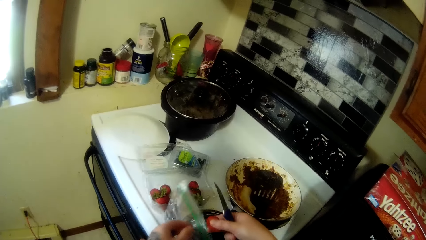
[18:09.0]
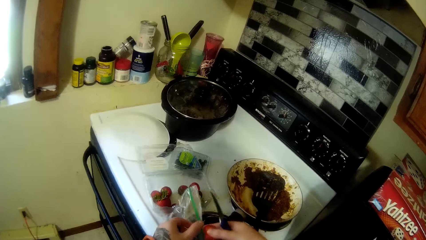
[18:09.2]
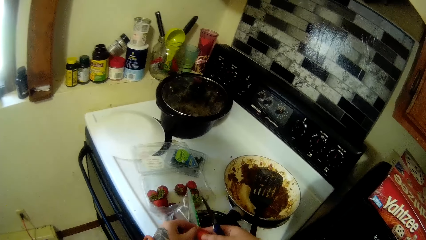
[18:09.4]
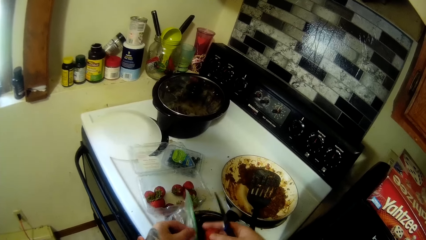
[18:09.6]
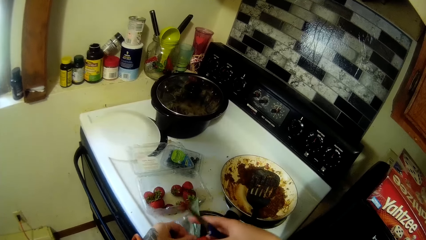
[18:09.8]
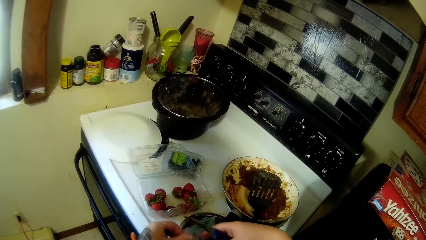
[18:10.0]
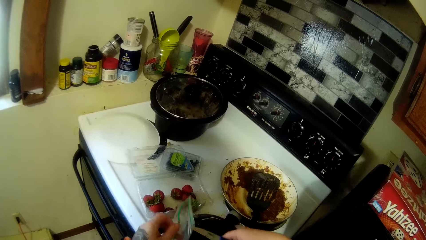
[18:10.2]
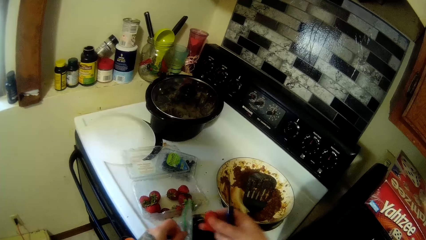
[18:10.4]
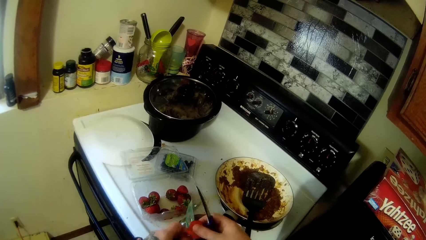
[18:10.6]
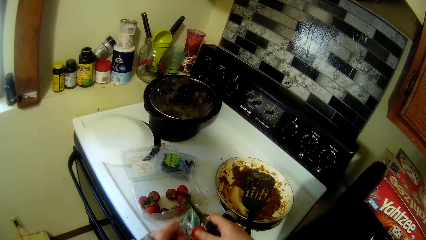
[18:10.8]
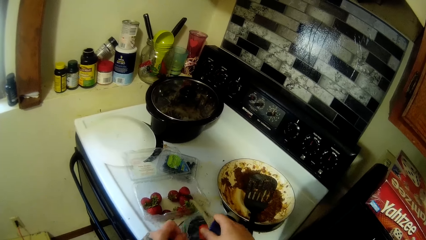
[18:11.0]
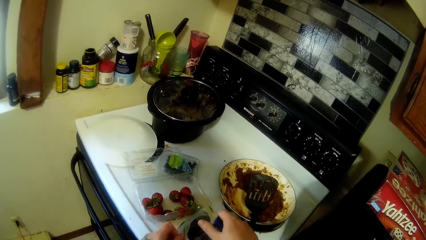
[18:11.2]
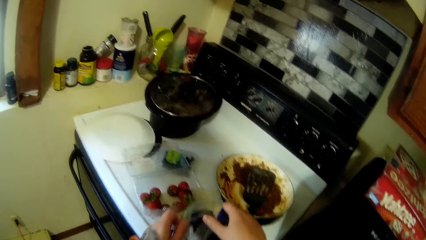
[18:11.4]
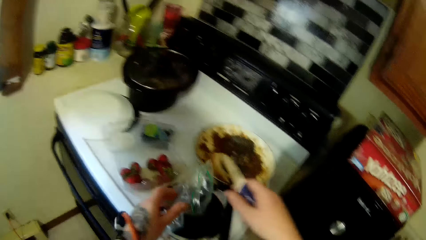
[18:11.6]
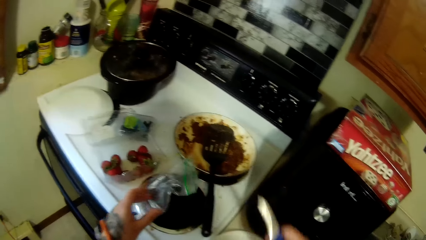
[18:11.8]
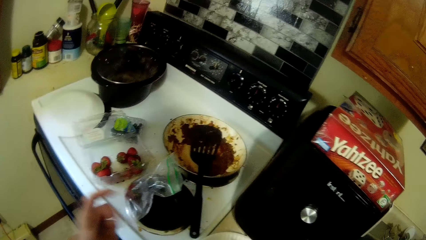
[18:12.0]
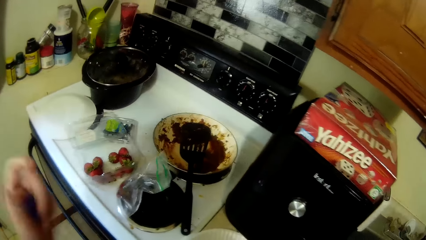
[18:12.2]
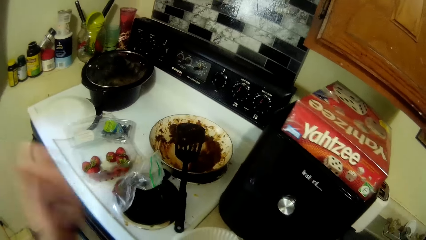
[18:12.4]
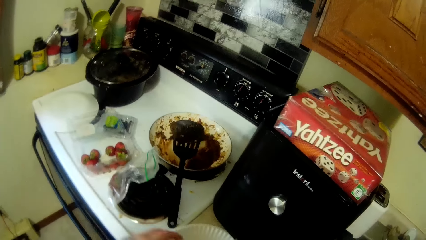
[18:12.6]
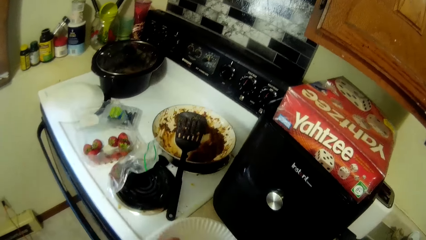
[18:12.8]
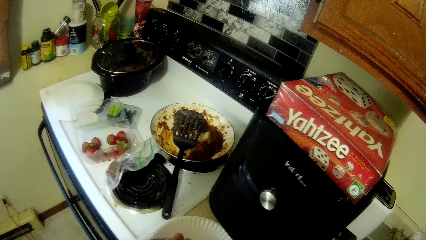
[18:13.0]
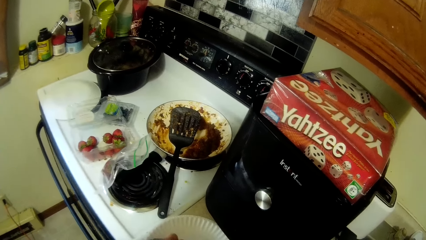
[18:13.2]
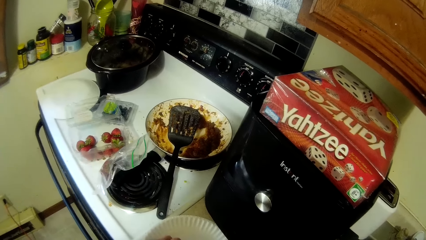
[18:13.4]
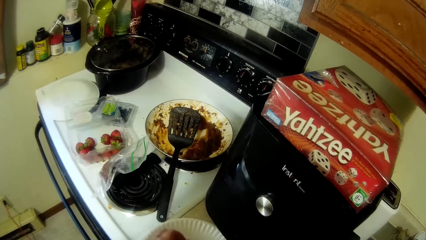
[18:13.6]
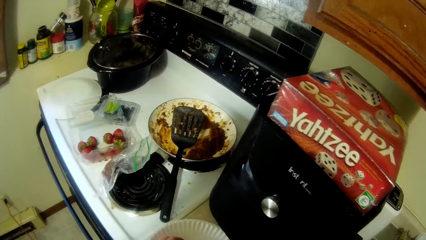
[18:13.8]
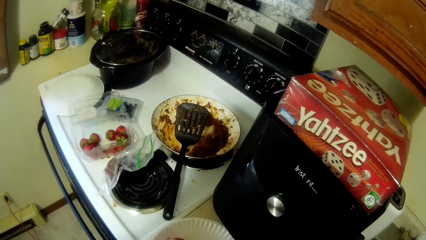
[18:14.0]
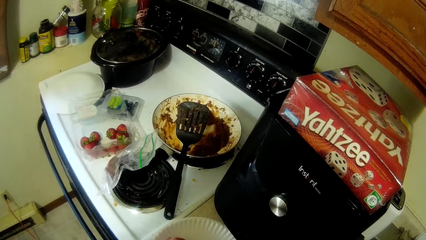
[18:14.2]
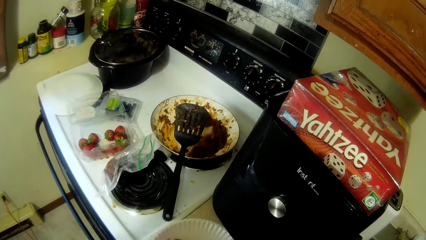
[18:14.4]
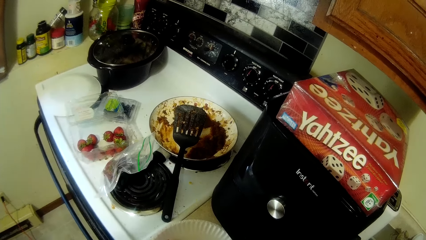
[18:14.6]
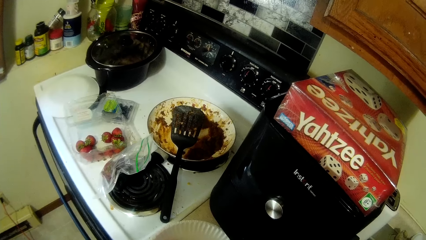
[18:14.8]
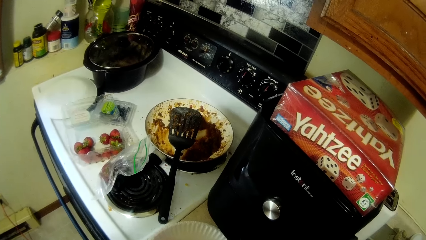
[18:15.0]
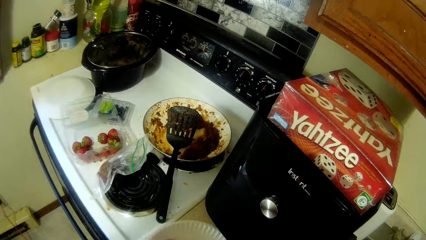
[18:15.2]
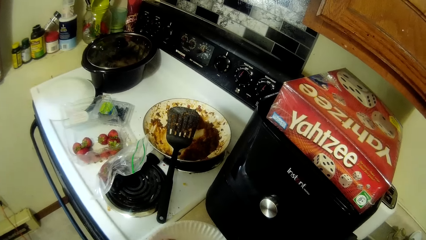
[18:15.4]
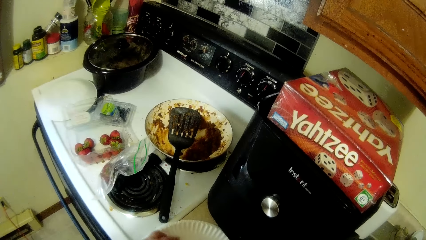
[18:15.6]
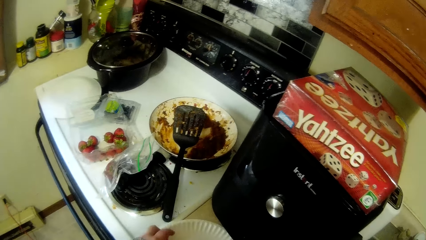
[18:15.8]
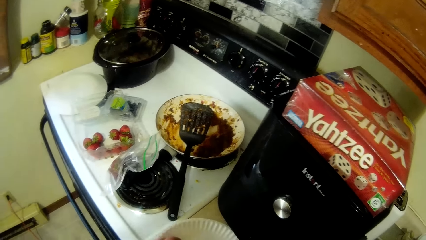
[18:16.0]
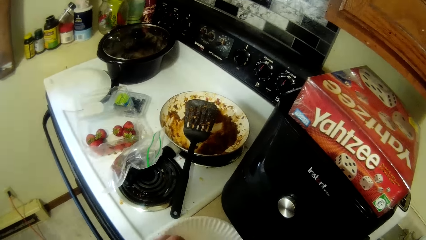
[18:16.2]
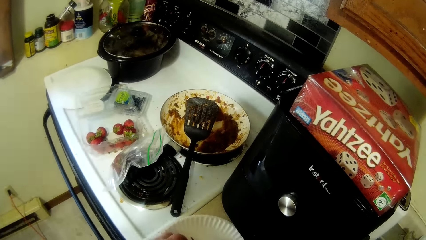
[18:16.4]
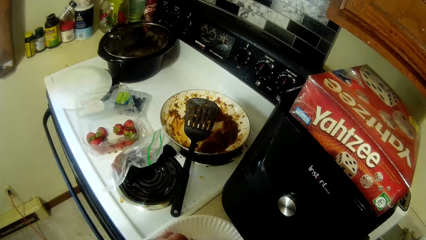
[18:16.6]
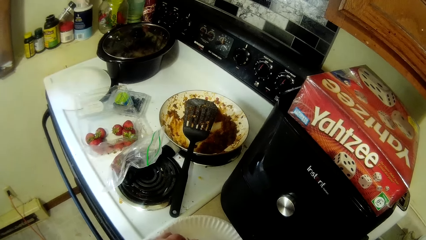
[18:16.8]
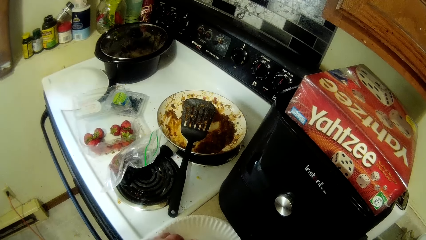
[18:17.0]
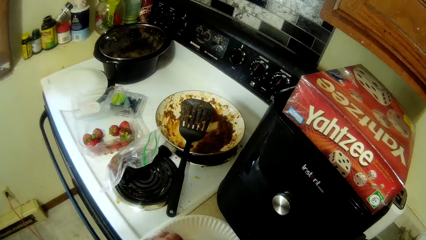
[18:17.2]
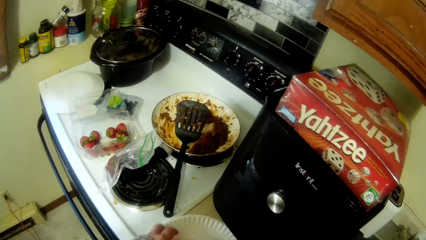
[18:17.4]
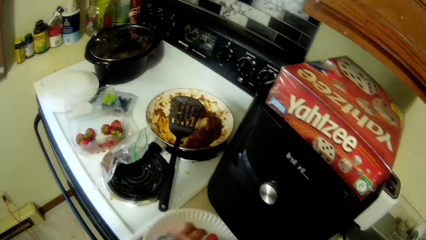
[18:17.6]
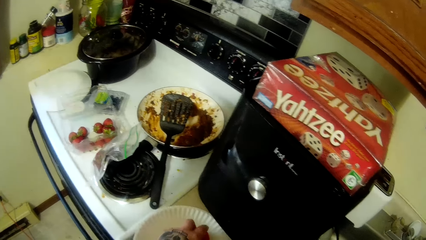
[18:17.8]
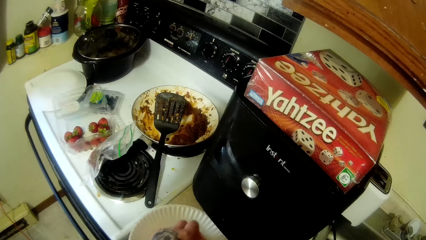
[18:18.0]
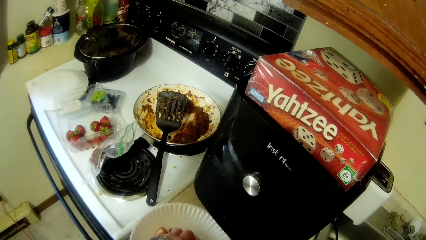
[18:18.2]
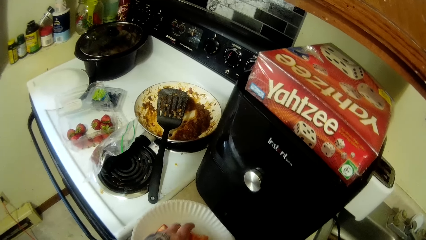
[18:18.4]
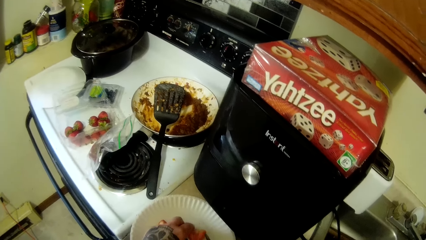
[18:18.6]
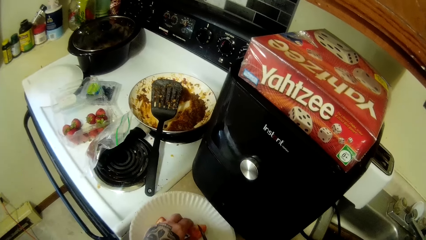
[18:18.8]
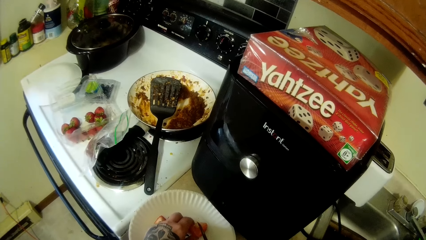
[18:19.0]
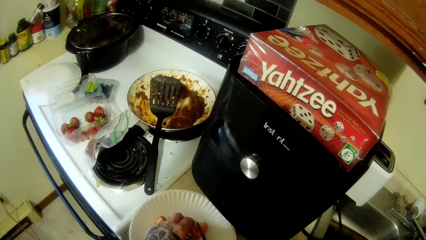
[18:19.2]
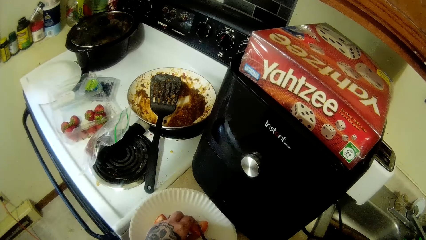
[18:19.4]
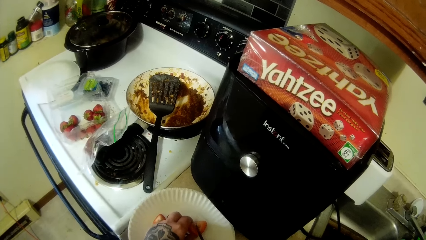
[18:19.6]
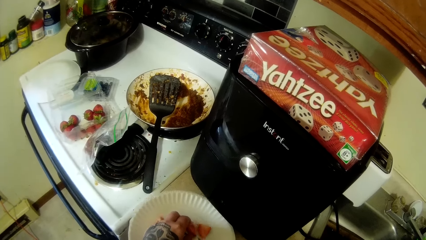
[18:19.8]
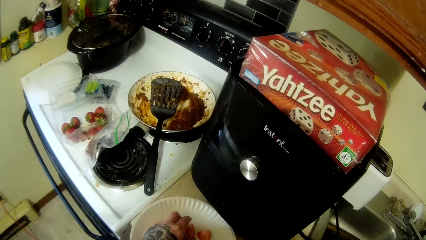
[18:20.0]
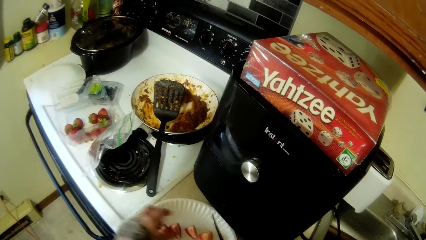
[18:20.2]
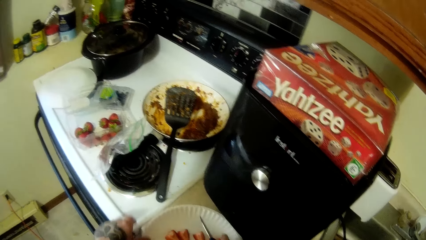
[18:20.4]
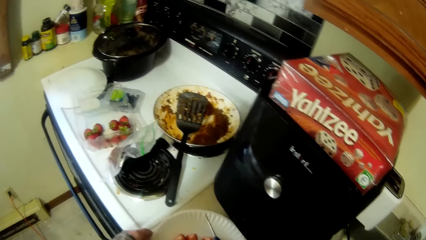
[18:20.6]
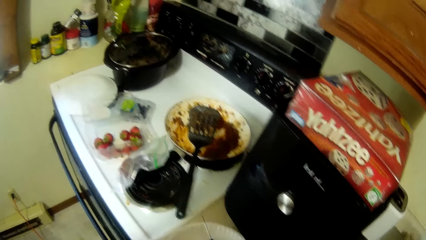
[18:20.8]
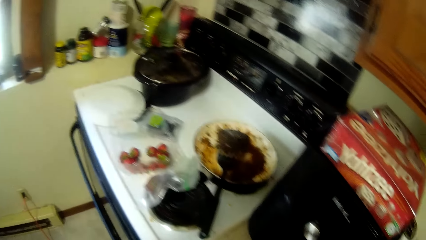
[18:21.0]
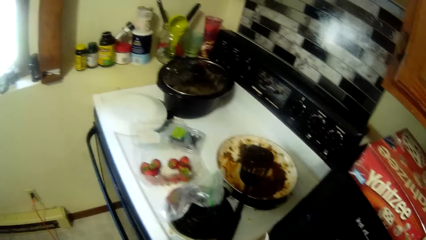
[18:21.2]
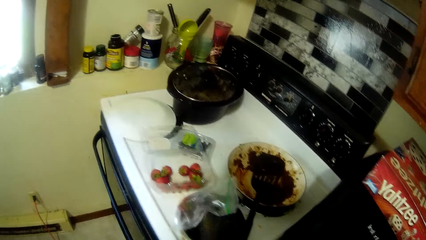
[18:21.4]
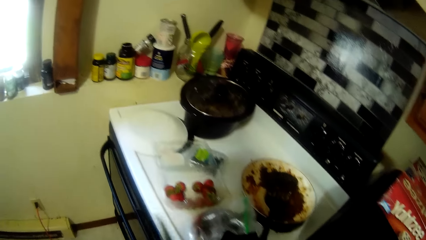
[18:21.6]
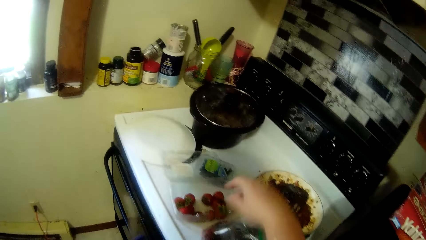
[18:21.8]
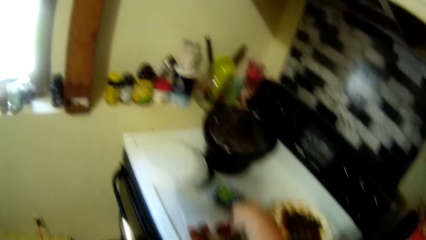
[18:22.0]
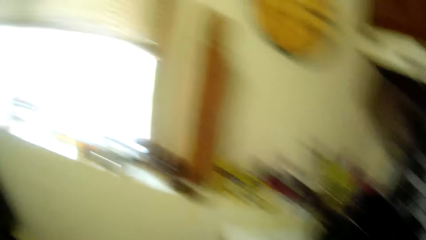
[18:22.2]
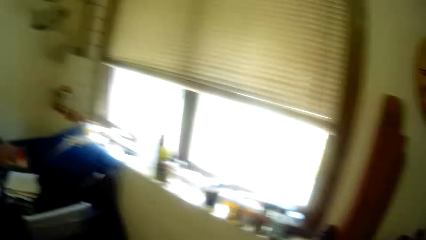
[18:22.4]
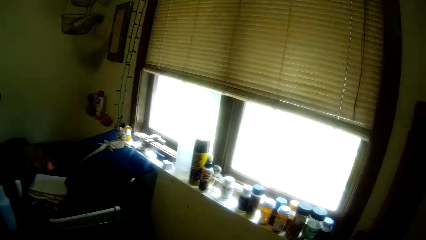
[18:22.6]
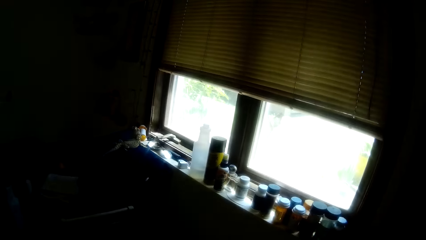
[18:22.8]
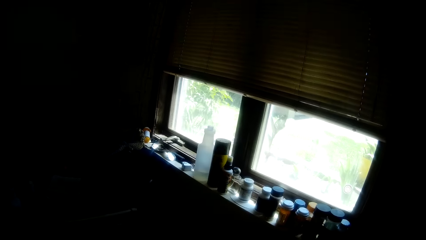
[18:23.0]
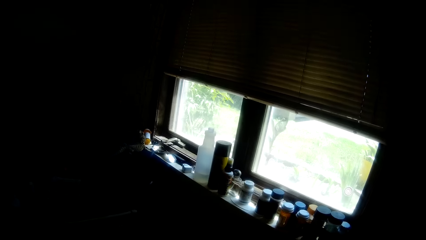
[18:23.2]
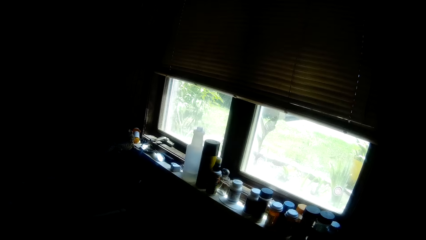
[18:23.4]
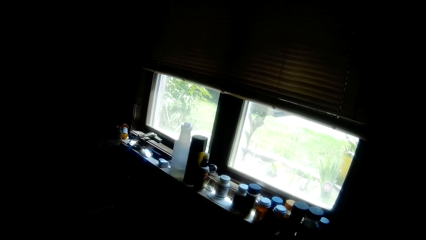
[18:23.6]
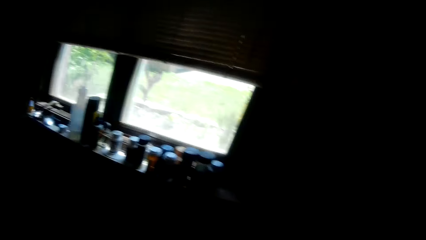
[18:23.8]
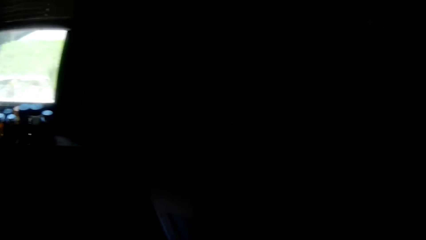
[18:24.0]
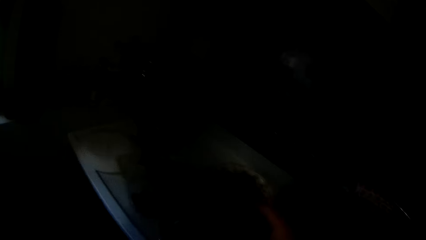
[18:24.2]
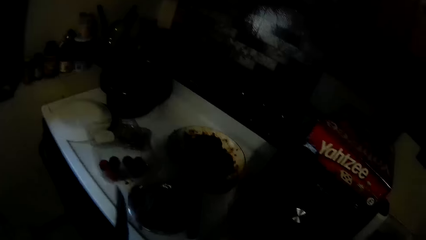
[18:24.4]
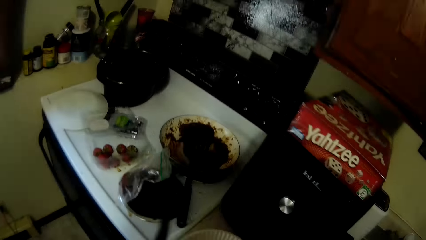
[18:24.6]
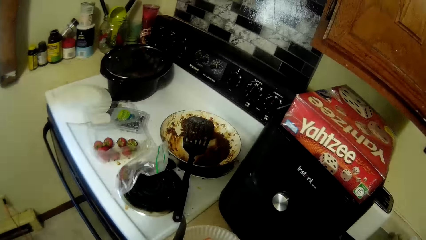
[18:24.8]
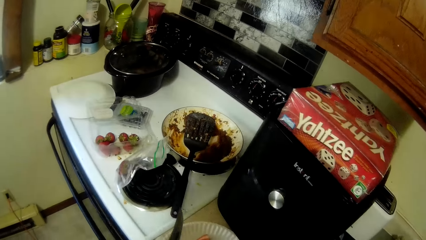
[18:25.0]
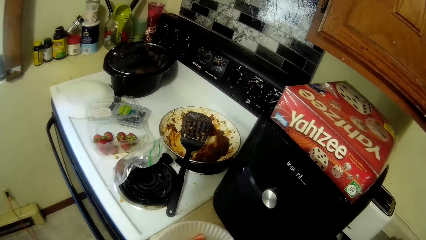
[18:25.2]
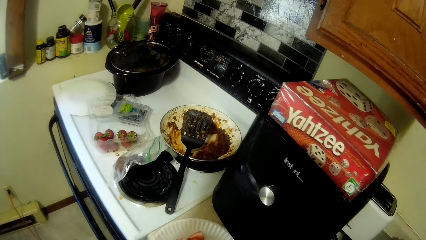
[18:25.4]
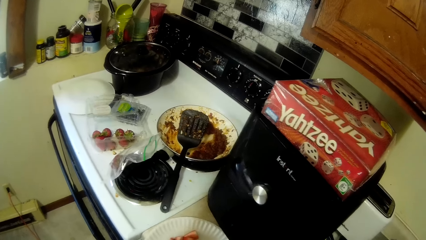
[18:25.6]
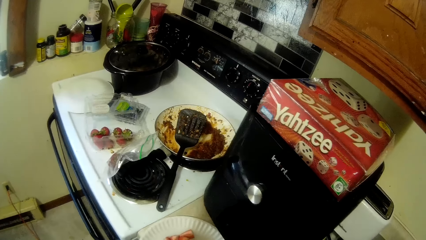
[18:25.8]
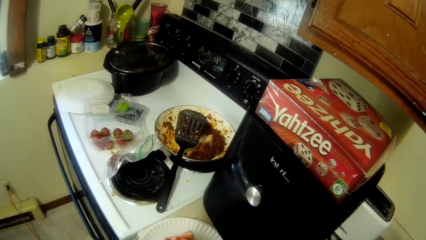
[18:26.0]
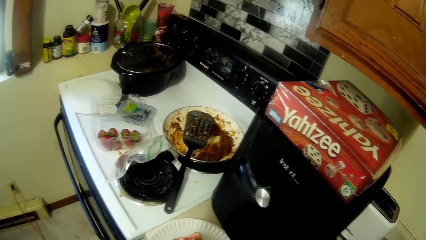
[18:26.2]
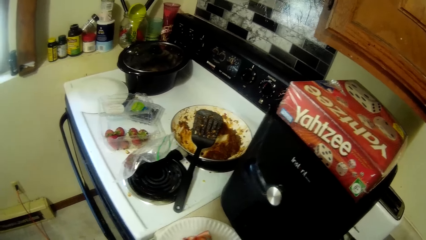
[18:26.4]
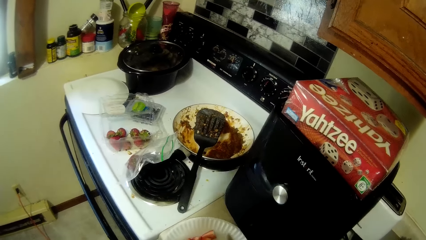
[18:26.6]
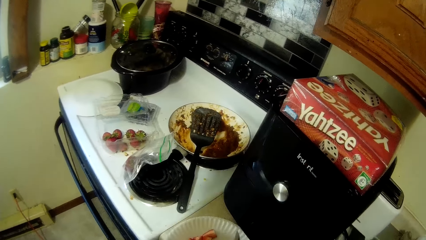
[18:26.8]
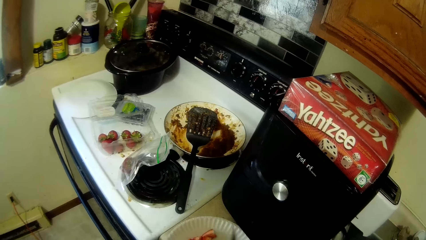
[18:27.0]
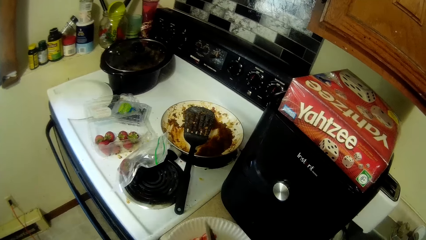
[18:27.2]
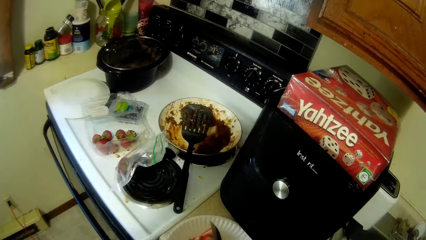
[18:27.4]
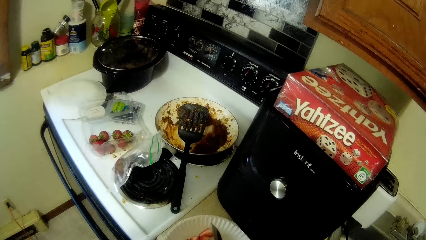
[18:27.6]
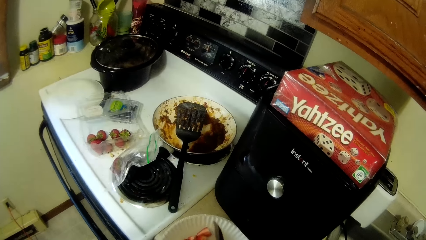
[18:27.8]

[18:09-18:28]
The camera wearer opens the zipper bag on the cooktop with a knife. They put a strawberry in the zipper bag. They move backwards. They move their hand around. They cut strawberries on the plate with the knife. They cut strawberries on the plate. They look at the window.
